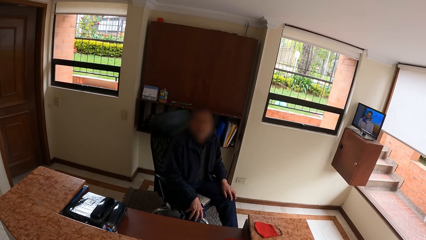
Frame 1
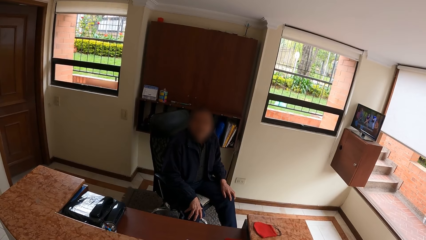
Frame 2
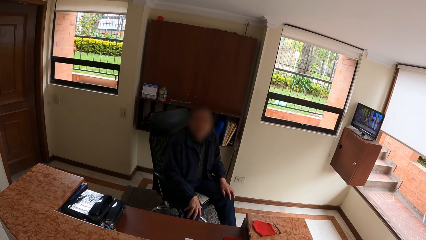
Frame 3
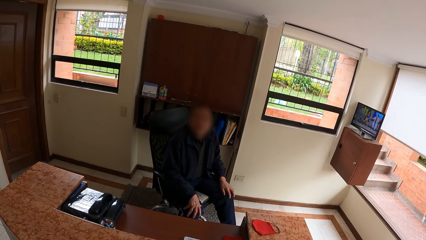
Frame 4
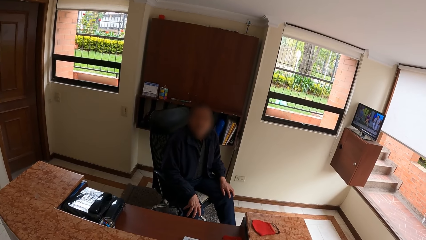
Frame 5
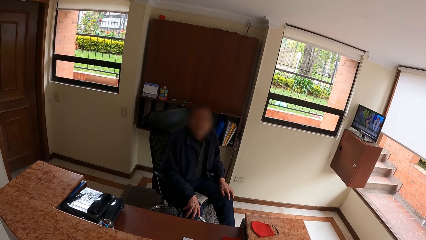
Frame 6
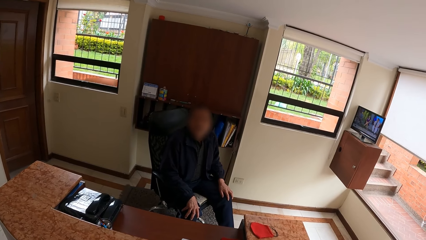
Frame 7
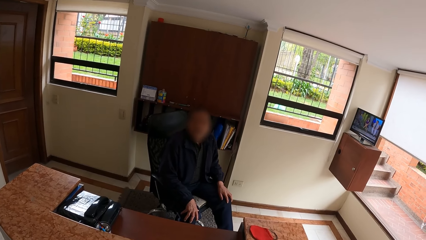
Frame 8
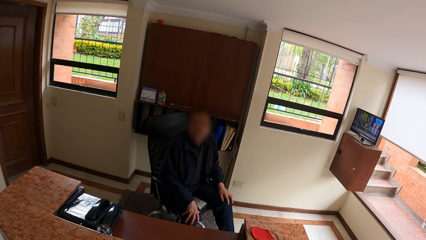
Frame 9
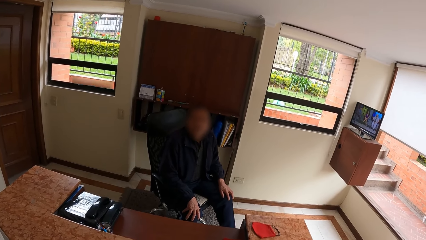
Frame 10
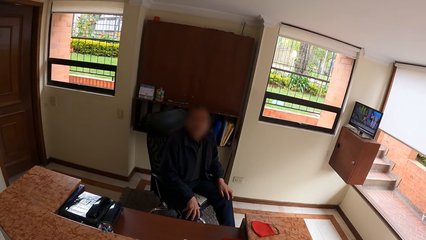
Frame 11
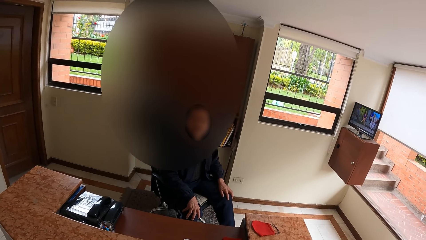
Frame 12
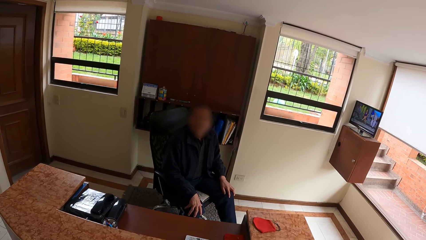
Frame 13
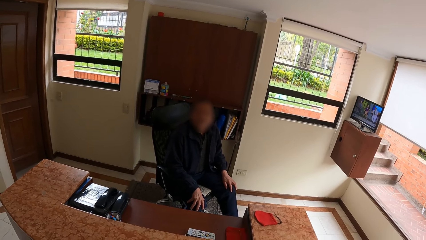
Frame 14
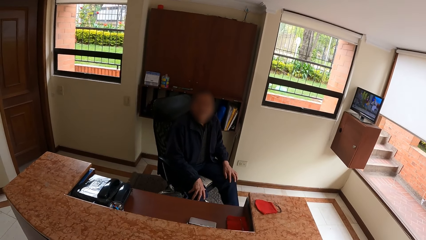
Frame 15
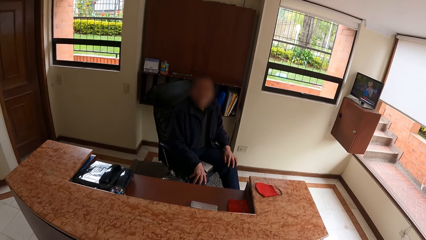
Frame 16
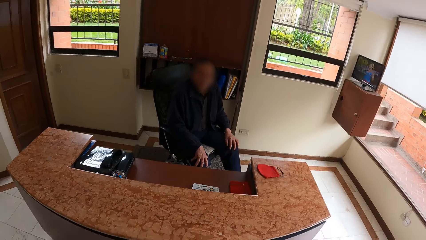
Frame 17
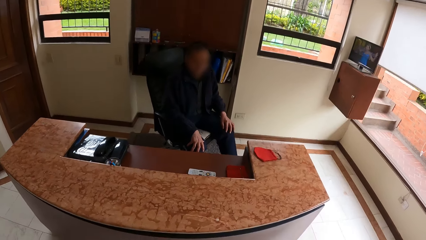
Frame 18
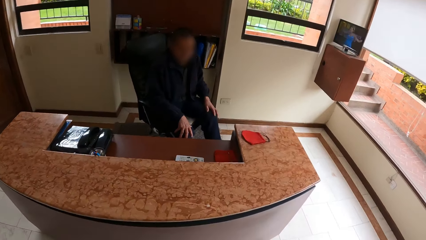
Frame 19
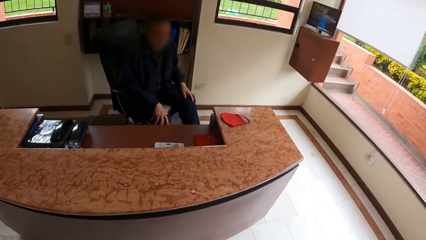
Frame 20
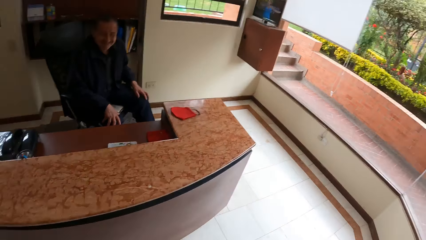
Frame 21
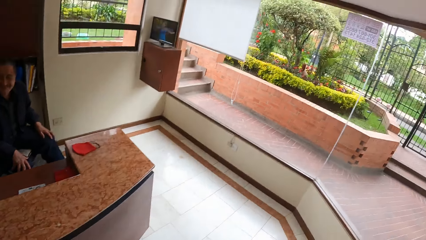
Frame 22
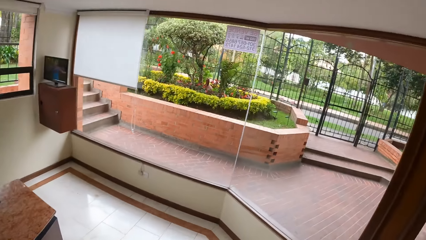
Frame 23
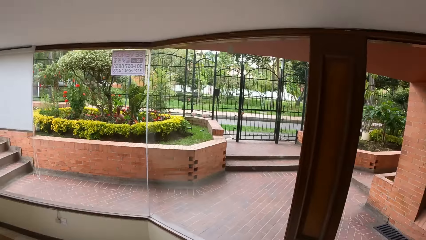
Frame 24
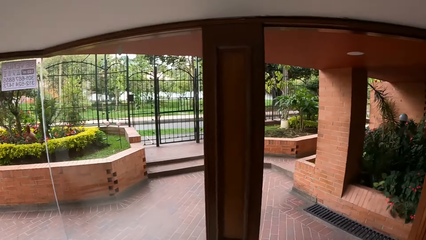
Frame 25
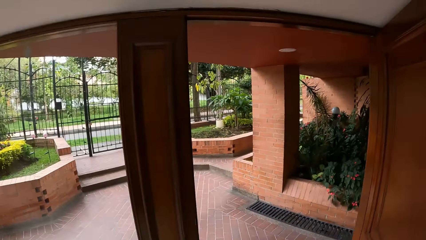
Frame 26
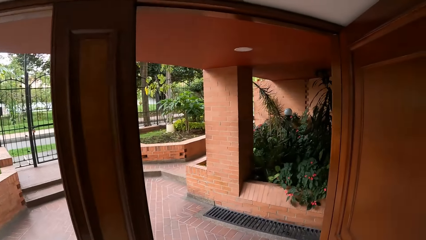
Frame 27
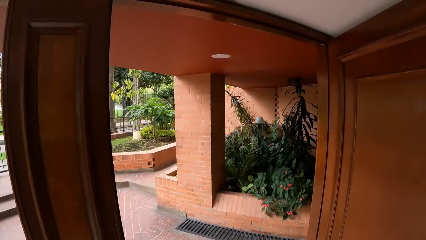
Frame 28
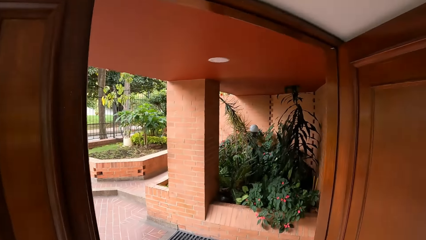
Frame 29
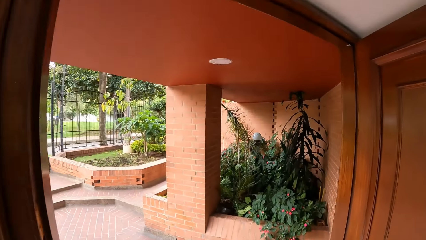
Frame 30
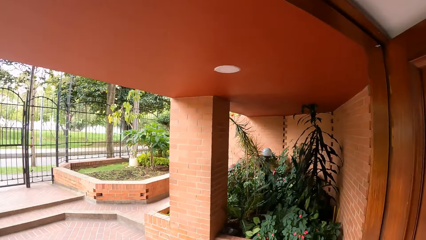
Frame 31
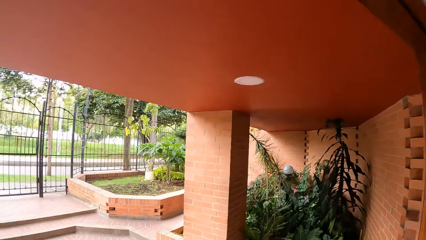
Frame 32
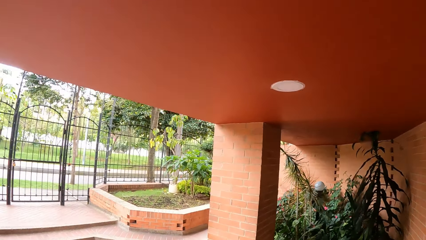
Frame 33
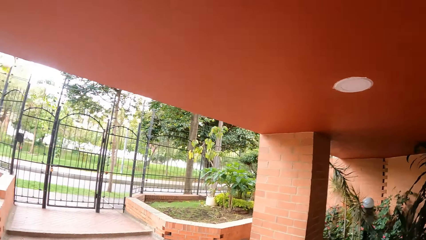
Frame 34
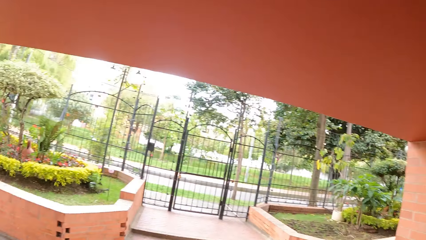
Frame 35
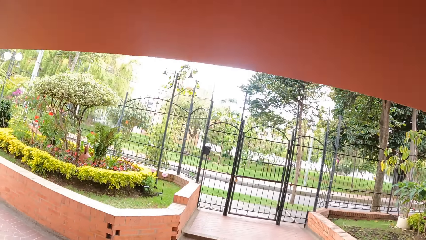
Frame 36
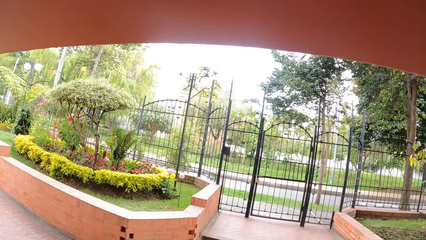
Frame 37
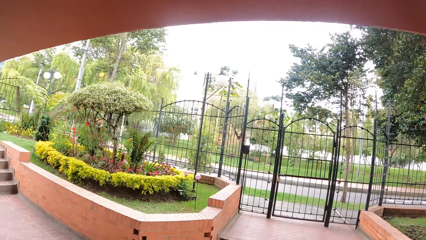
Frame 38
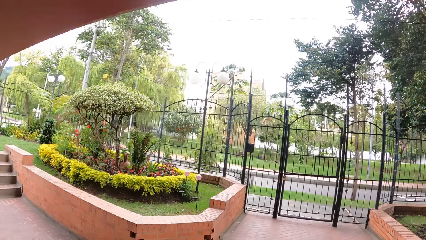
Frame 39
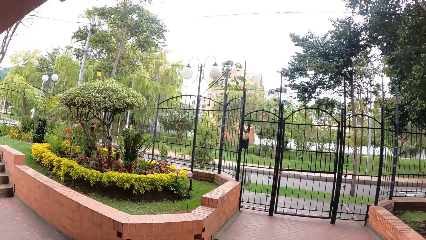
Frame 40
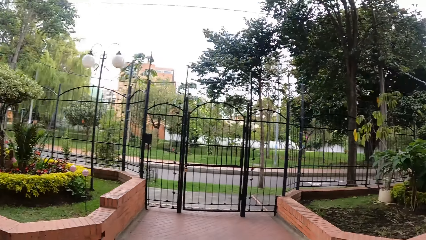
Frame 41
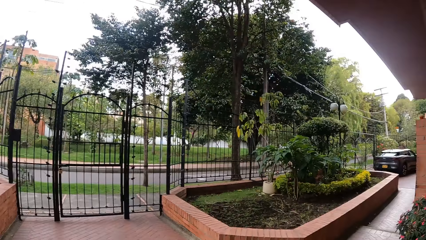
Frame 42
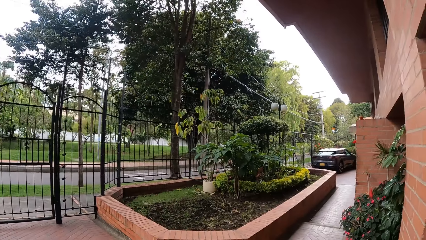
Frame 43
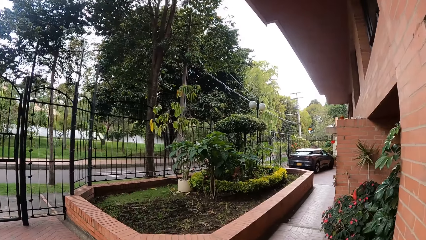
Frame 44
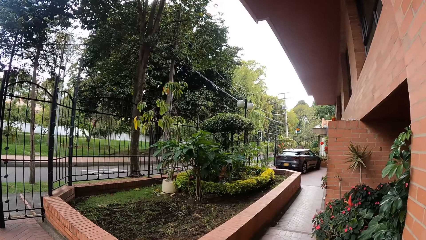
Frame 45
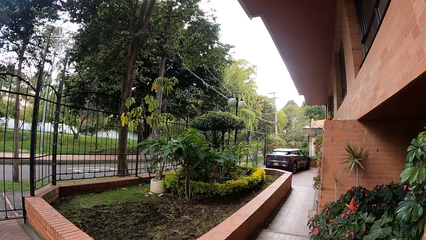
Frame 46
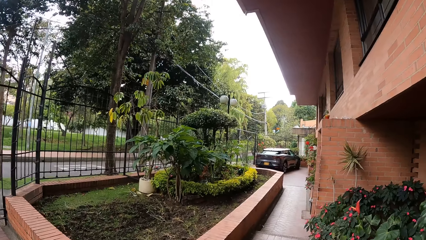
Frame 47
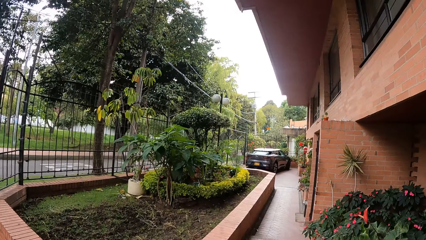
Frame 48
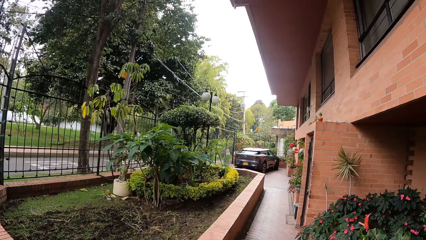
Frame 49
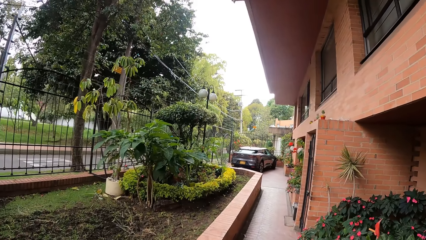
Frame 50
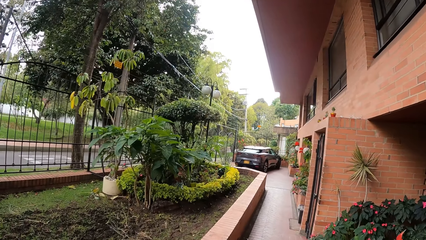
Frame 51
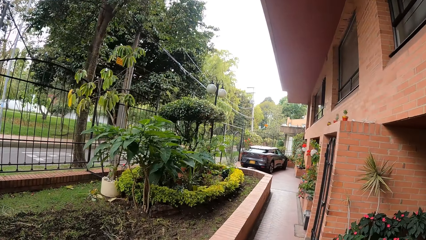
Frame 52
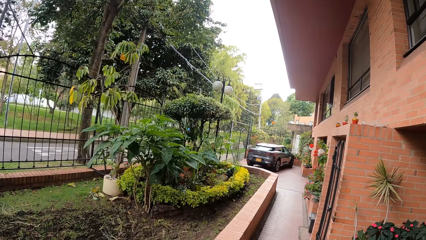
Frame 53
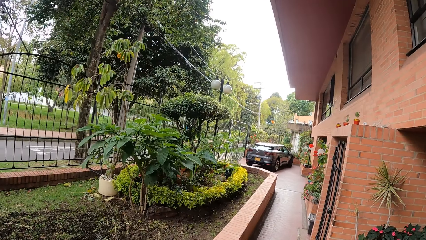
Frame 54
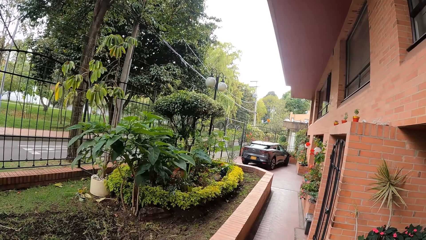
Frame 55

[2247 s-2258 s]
The camera wearer walks around.

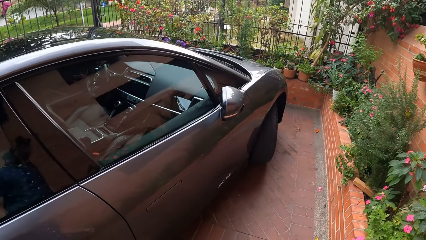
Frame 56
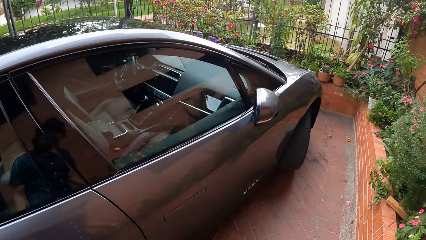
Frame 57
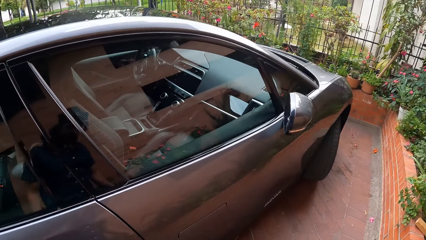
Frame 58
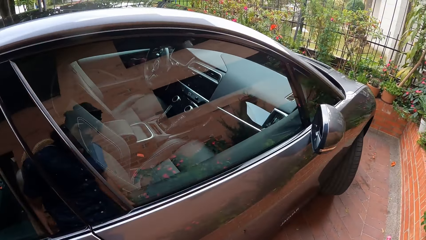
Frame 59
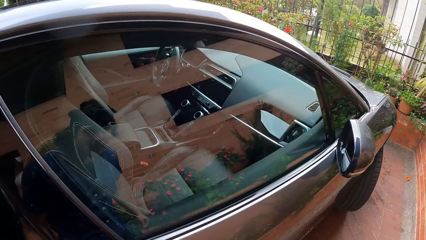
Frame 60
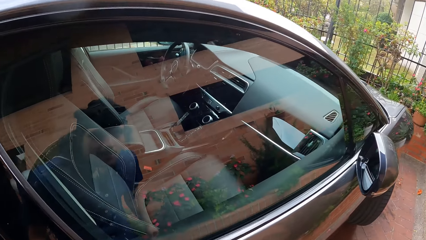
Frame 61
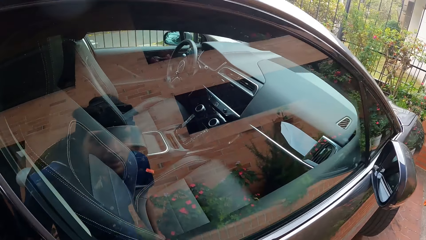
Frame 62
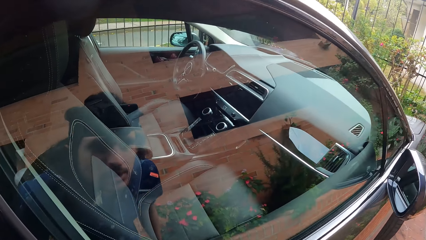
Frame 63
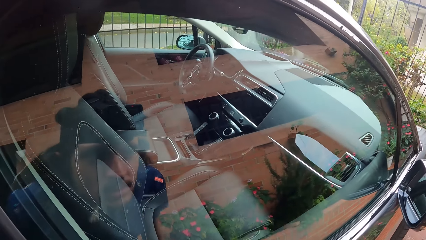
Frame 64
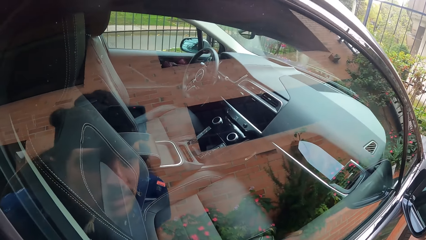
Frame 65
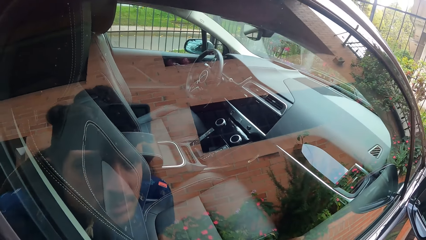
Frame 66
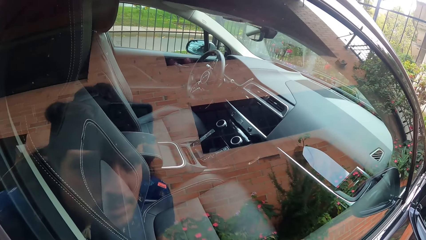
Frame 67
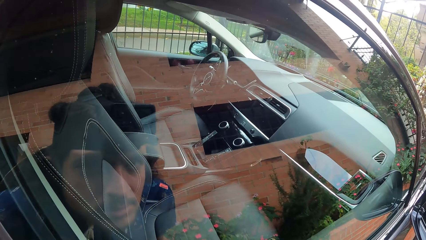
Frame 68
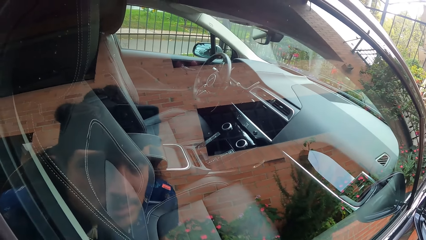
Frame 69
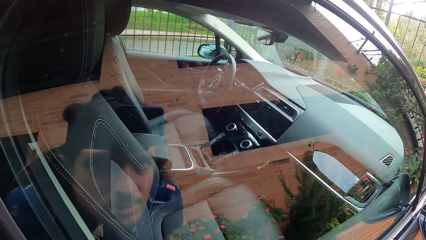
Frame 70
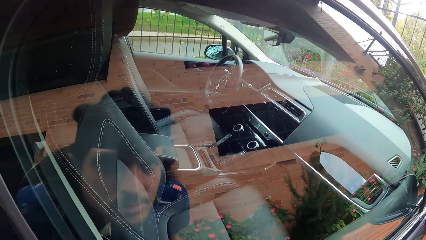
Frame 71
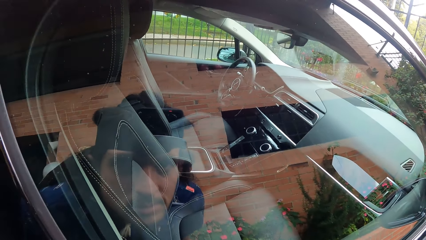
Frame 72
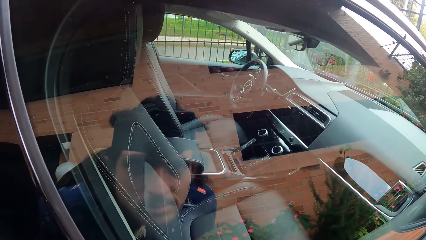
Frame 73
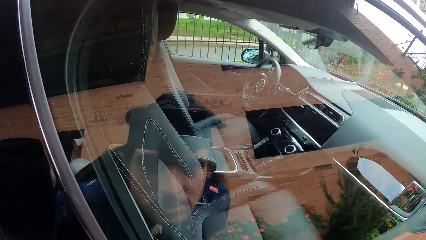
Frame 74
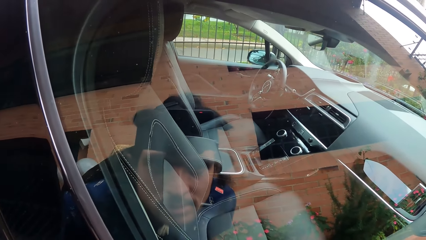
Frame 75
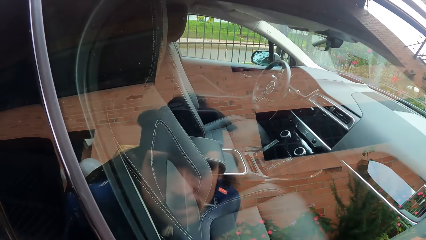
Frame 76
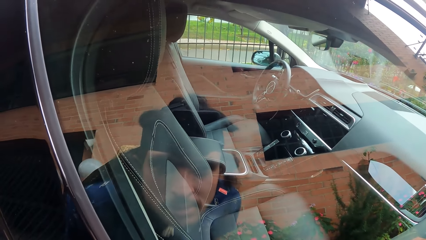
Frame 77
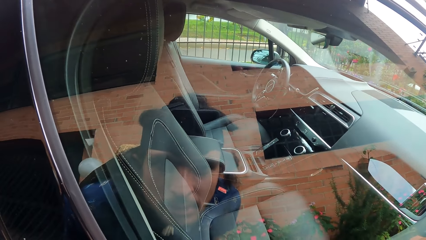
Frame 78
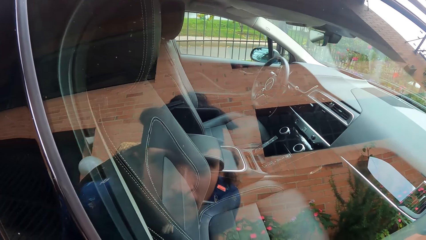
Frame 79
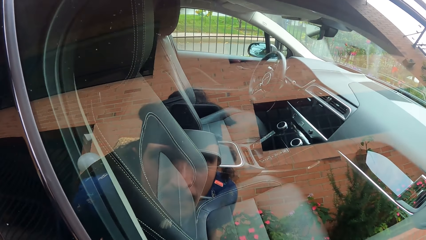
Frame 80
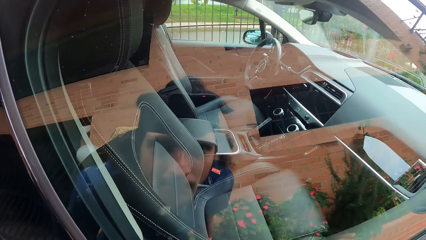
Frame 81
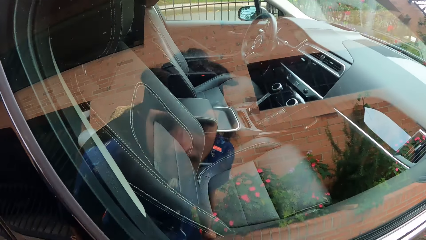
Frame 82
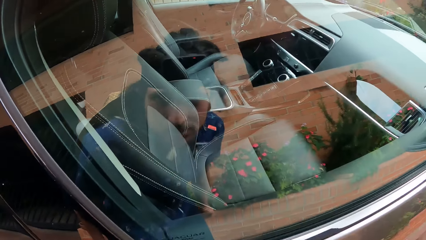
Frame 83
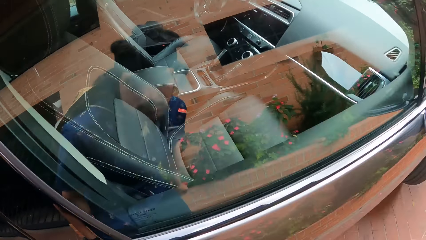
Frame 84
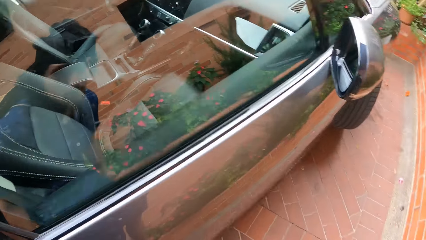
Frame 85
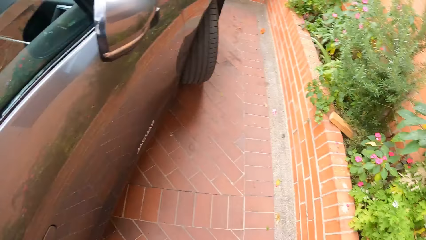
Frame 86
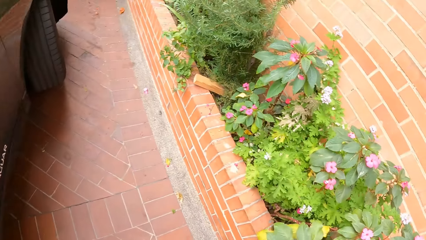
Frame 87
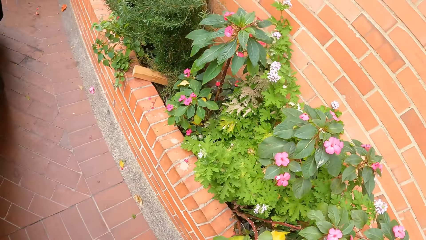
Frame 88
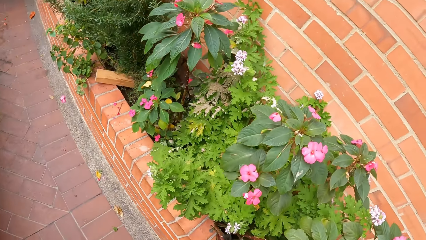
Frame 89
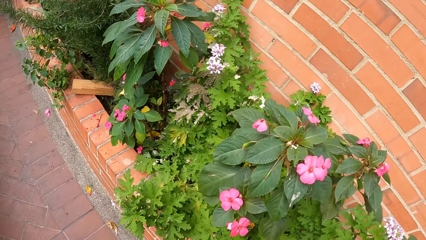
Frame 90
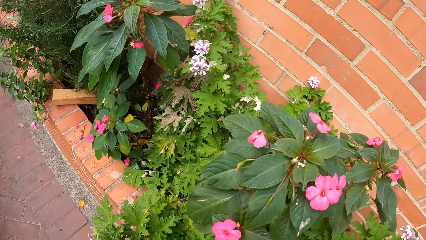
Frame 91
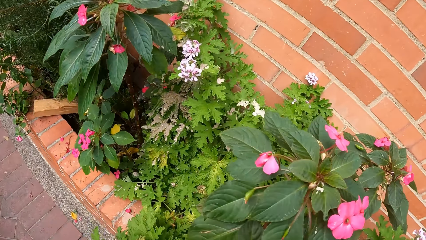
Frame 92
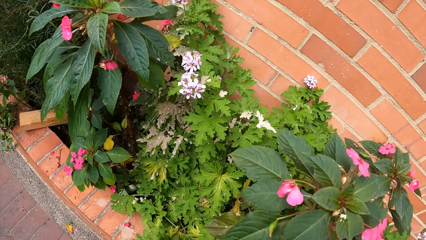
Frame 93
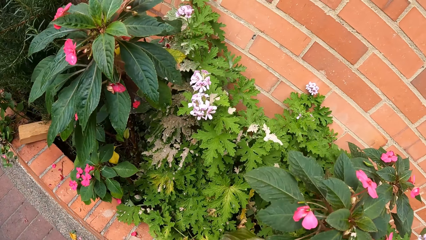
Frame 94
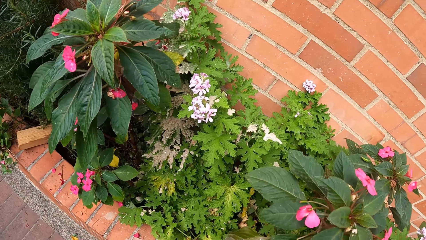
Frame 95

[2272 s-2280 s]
The camera wearer looks at the window of a car.
